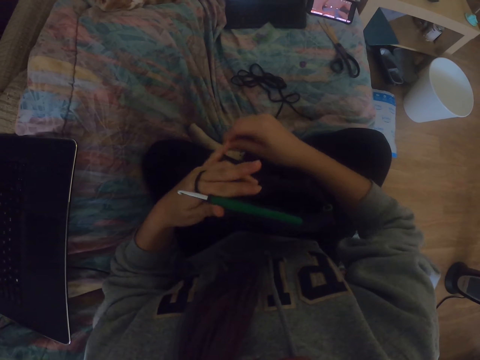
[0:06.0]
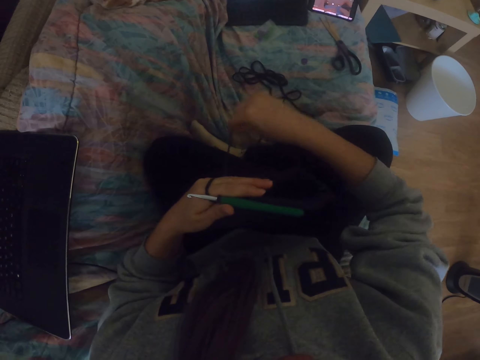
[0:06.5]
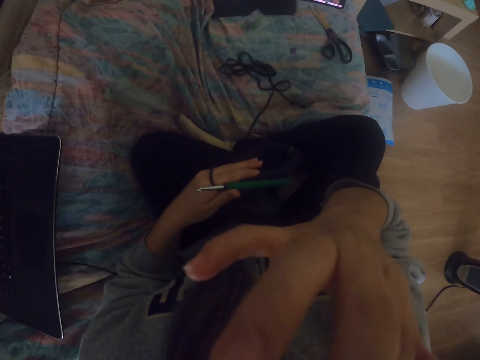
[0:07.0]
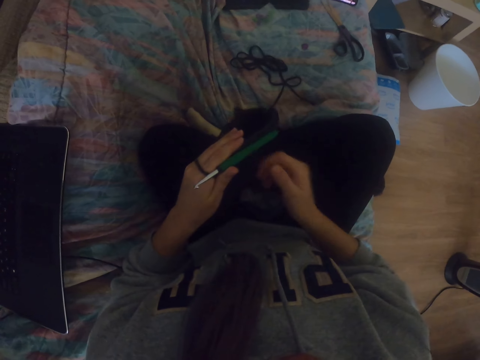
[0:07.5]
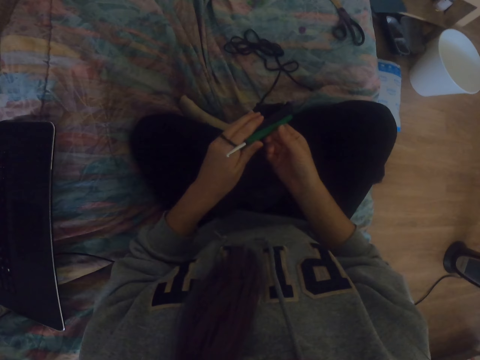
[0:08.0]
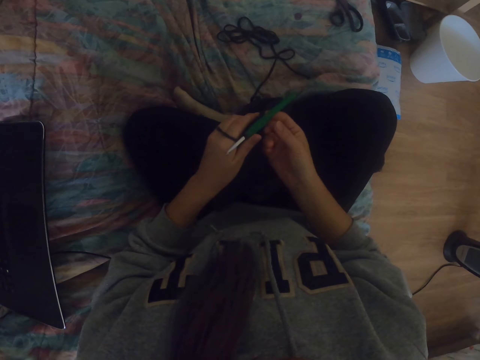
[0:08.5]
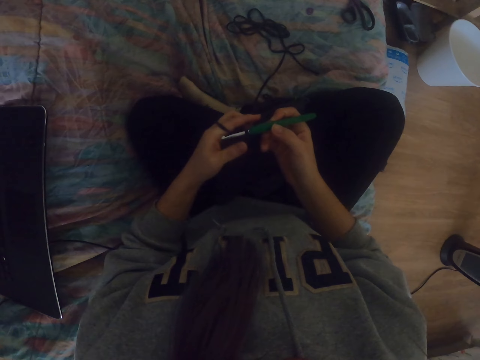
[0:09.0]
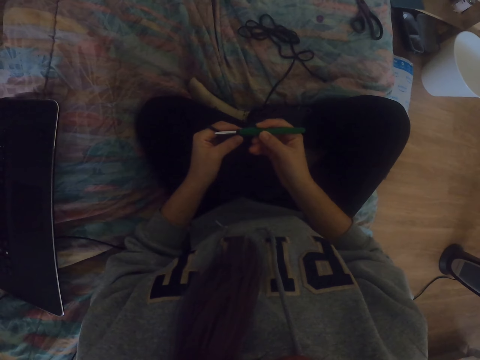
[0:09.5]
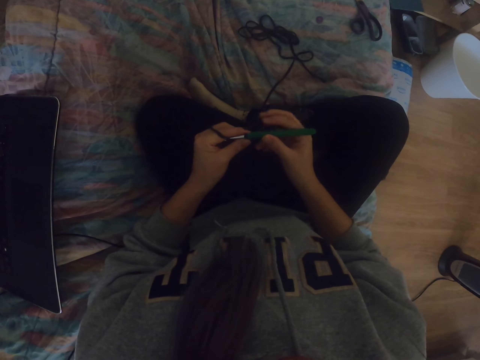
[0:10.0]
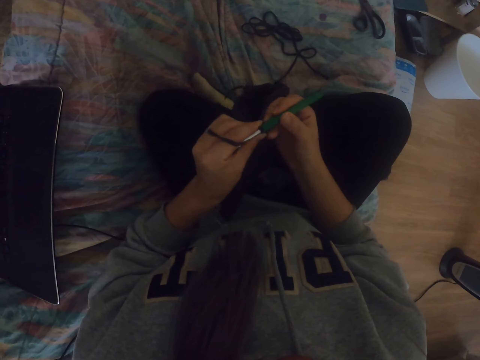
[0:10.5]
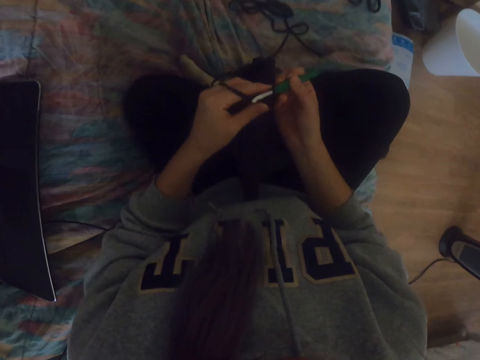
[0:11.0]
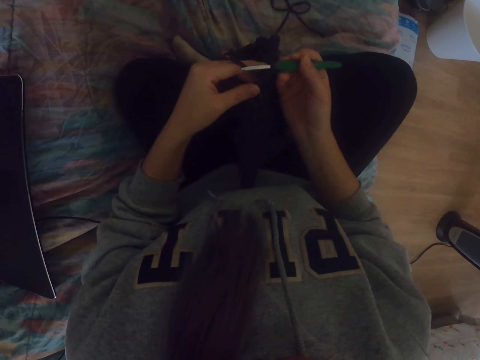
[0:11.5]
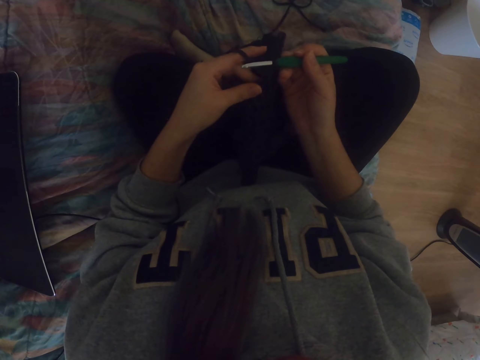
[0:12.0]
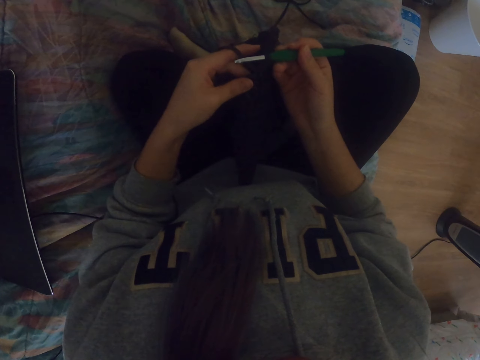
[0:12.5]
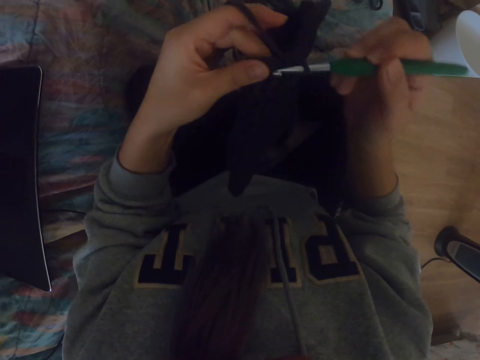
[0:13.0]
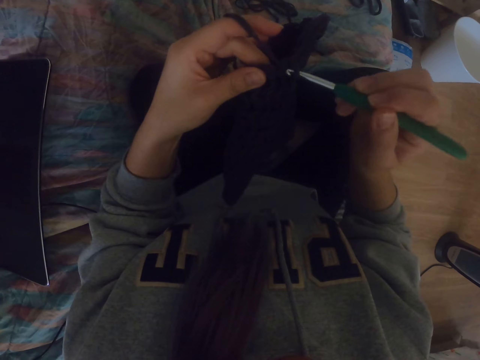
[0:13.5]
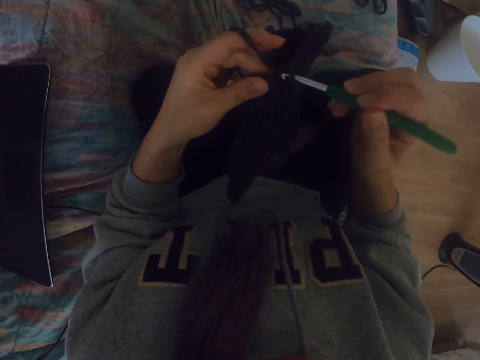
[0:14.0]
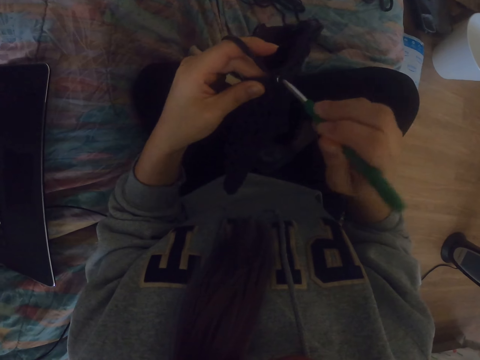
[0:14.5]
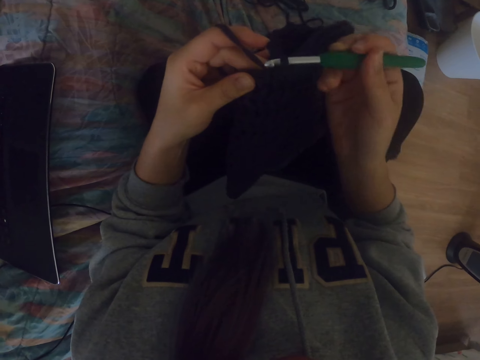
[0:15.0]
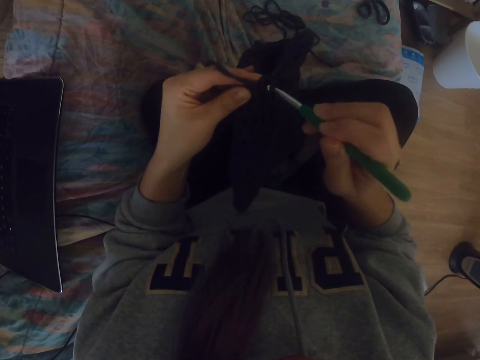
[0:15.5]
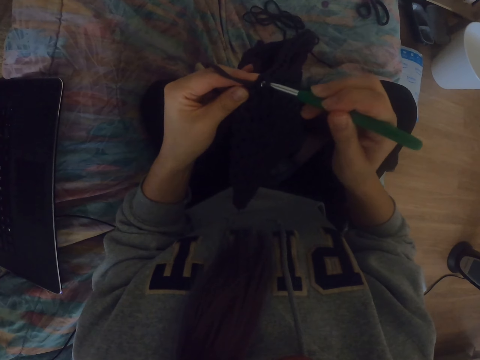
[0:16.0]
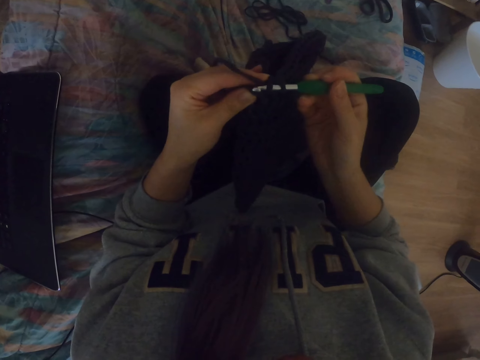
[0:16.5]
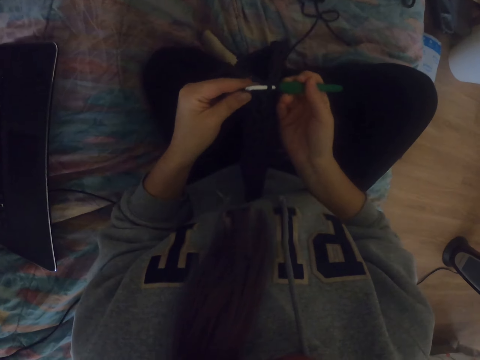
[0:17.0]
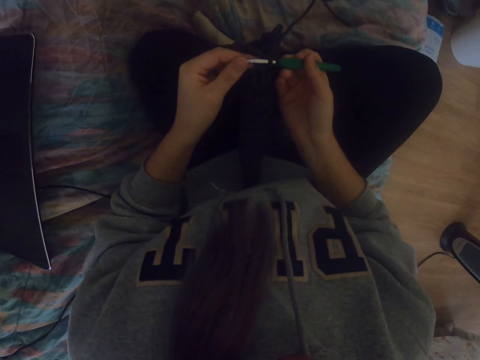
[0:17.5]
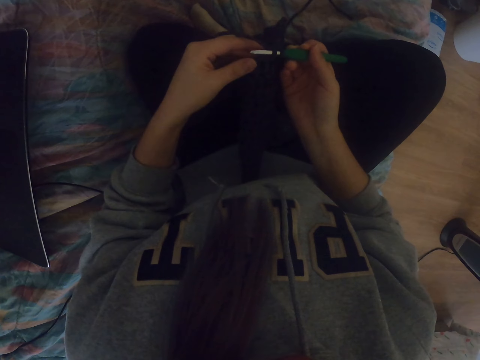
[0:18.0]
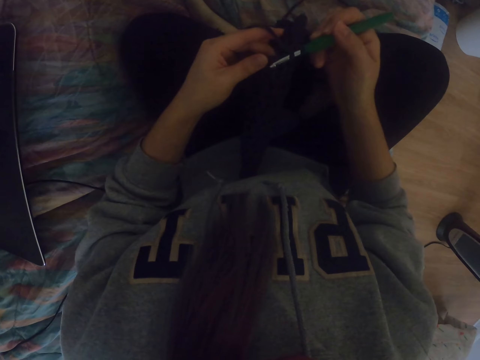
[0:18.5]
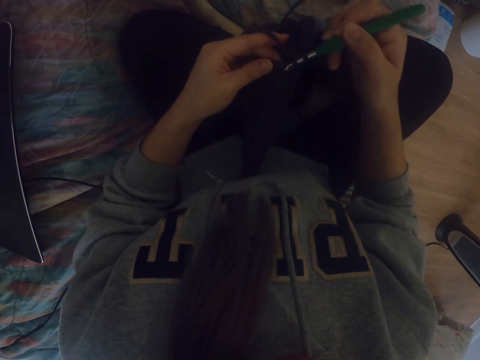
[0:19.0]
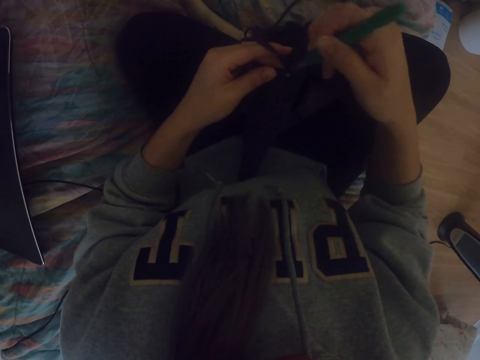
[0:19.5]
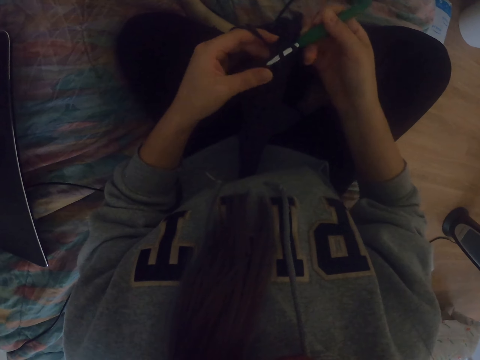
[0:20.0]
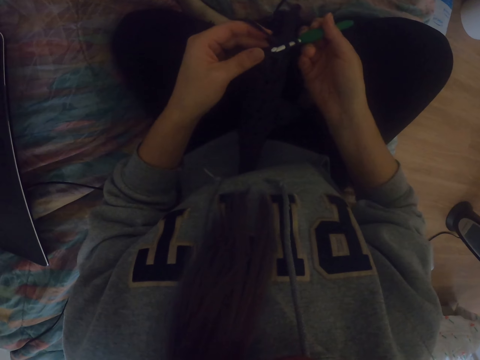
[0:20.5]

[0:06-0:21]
The camera wearer touches her eye. She adjusts the fabric. She knits the fabric. She starts to sew with her hands.

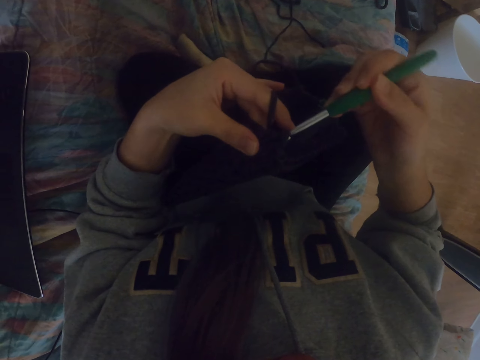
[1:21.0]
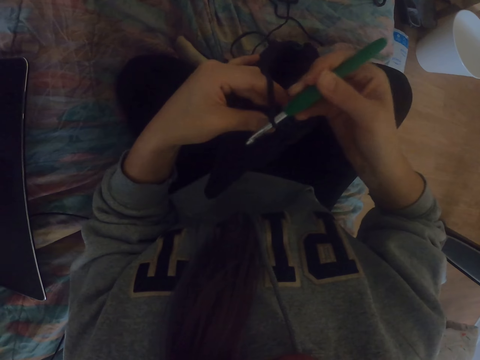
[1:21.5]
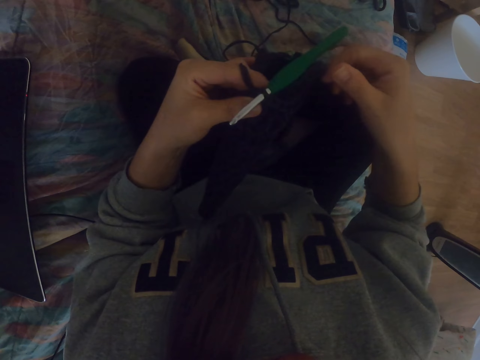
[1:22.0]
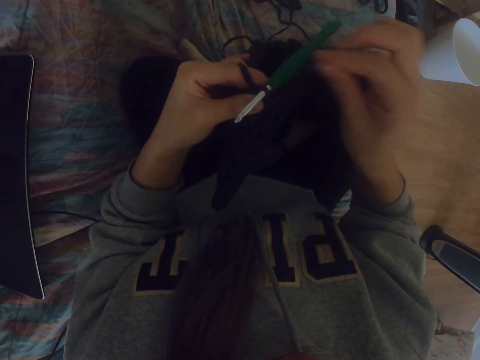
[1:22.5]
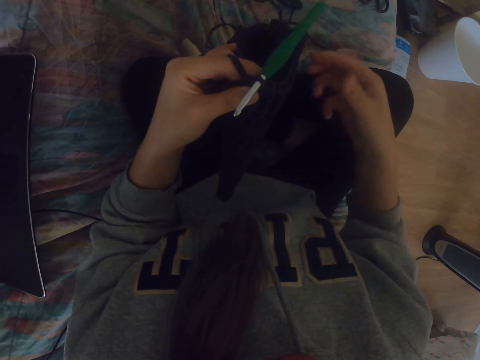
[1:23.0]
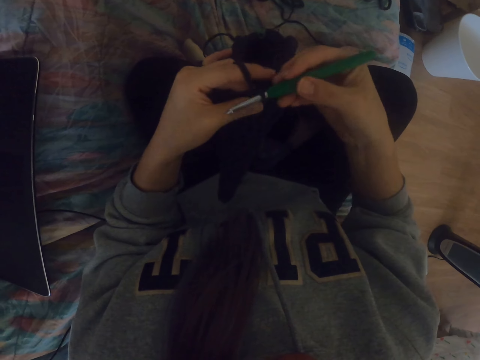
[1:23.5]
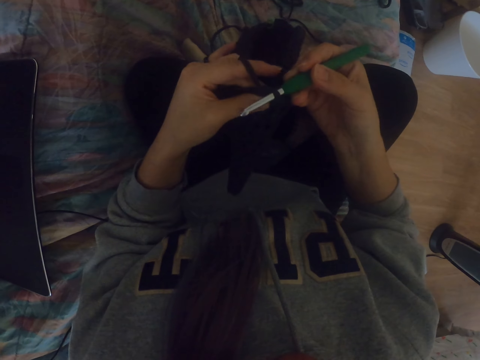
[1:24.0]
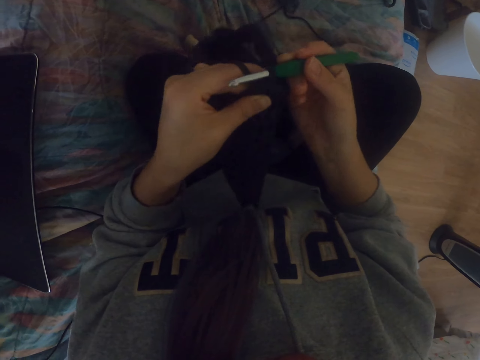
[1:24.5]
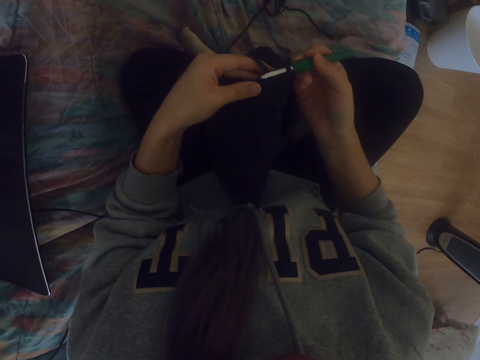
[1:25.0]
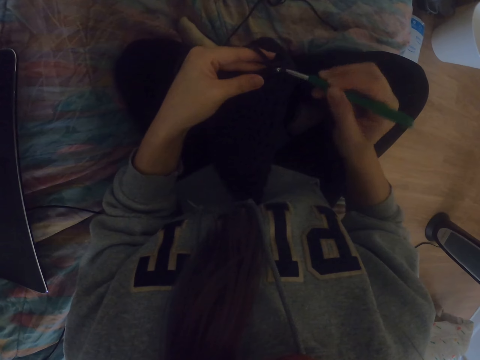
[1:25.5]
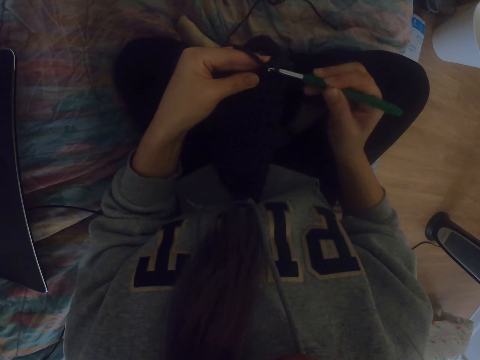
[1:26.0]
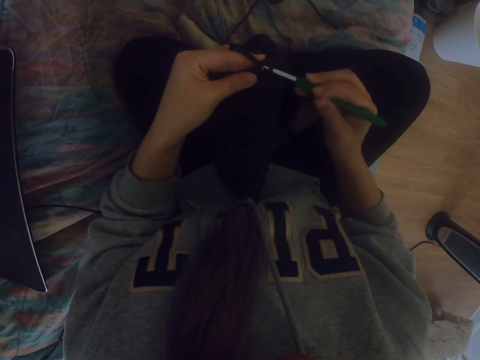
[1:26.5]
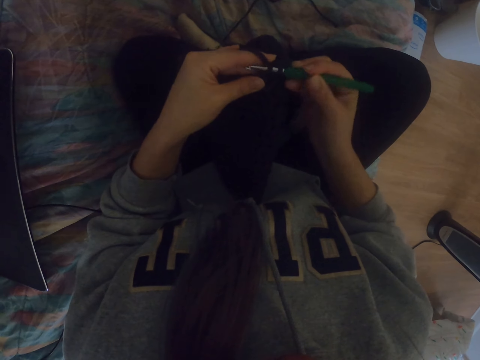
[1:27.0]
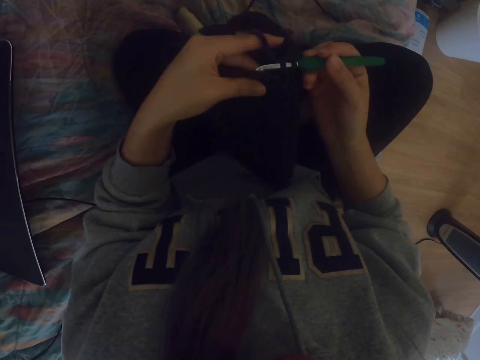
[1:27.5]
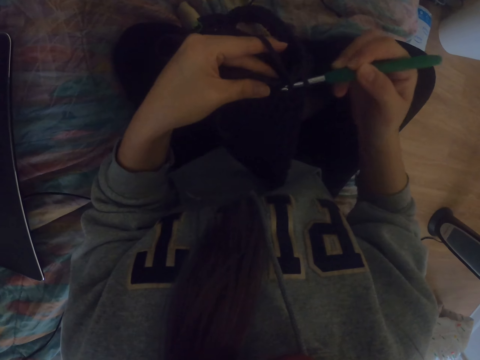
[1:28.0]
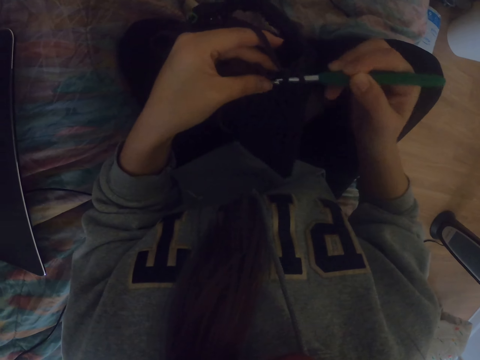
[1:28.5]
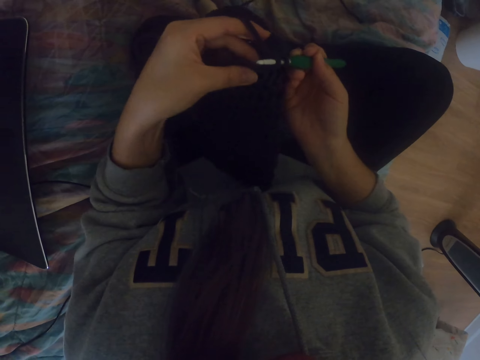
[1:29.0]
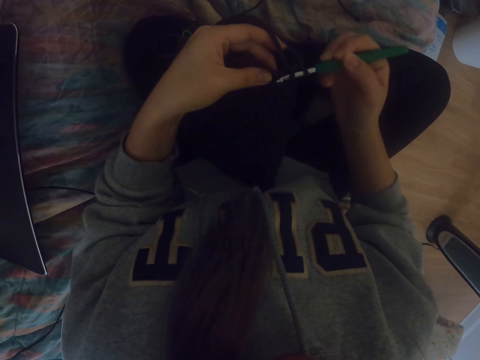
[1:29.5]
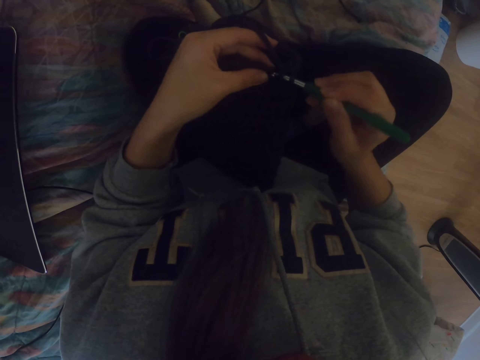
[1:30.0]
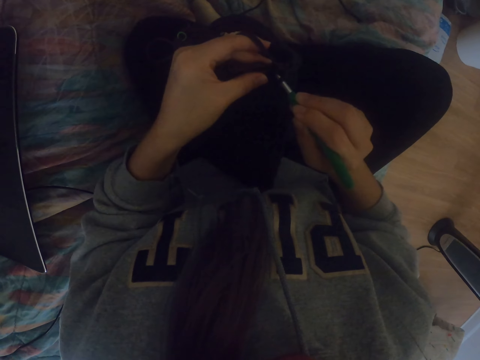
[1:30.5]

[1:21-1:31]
The camera wearer picks an object from a yarn. They drop the object down. They hold the crochet hook. They knit the fabric.

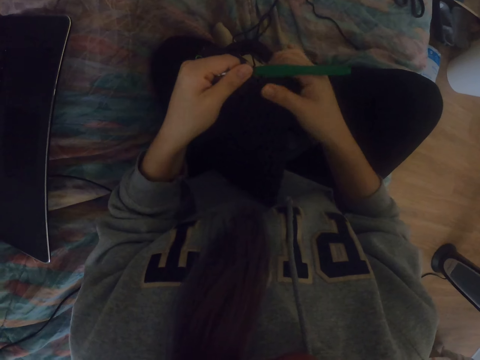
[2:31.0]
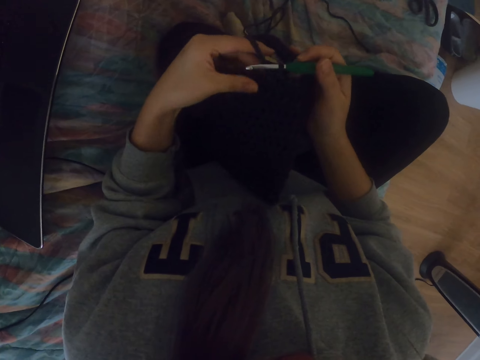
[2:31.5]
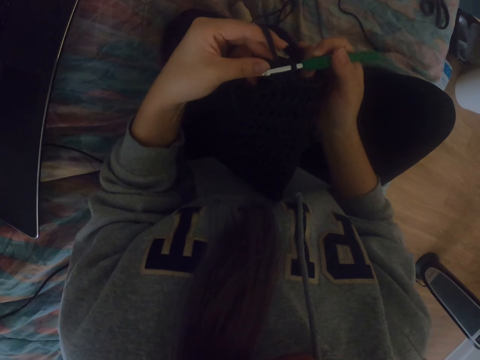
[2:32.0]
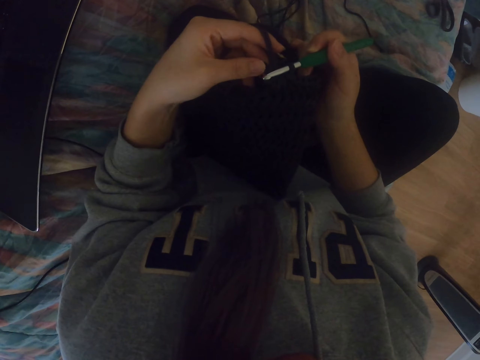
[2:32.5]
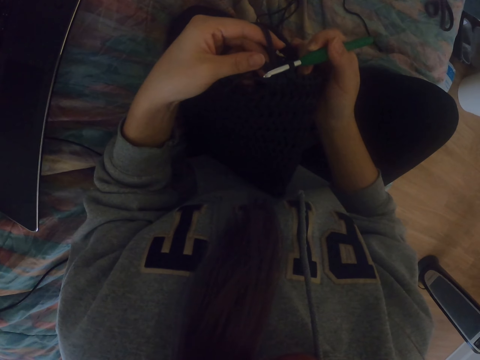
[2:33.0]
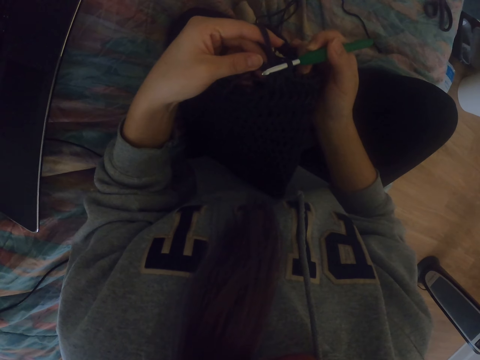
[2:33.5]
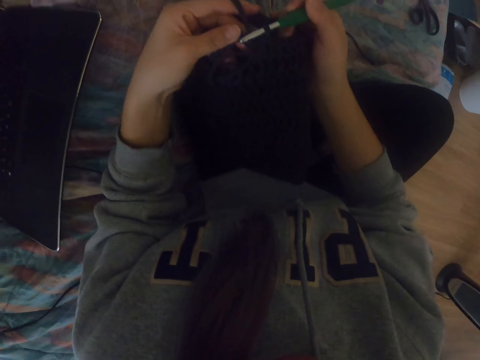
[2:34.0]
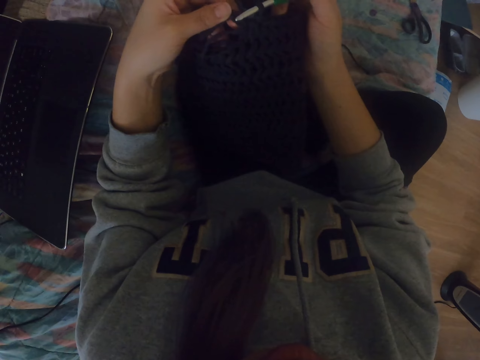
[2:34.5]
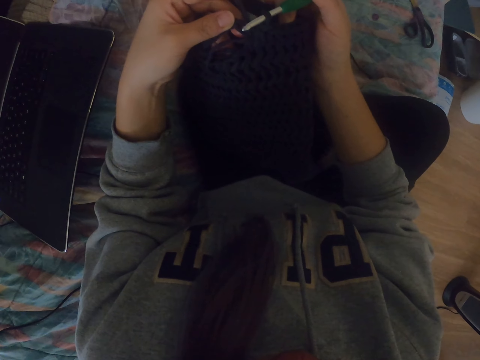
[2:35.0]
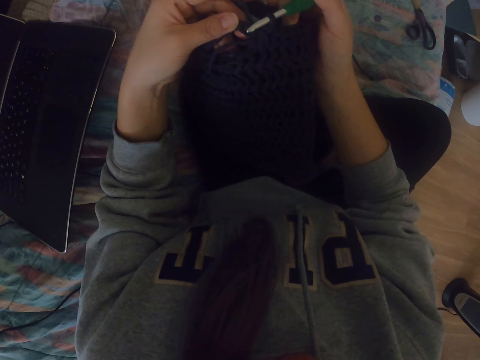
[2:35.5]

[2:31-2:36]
The camera wearer looks at the fabric.
